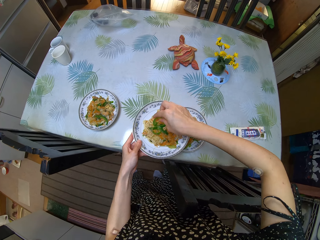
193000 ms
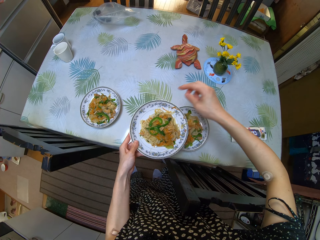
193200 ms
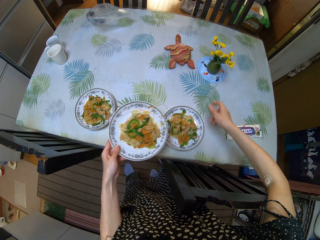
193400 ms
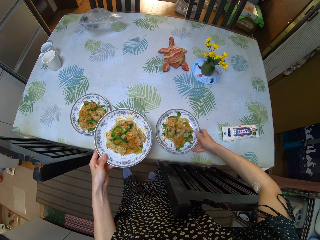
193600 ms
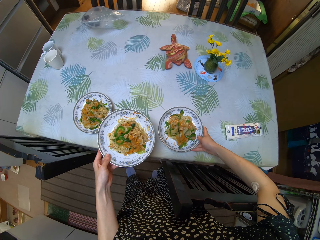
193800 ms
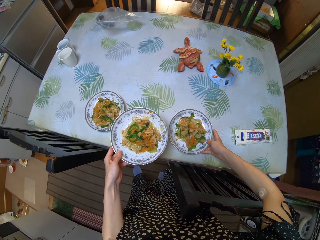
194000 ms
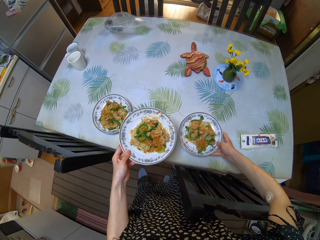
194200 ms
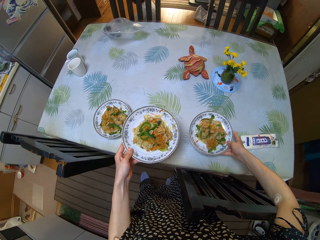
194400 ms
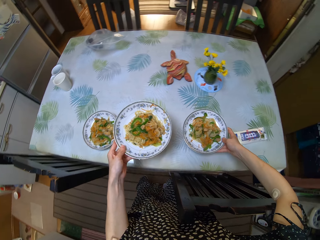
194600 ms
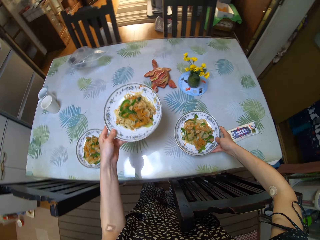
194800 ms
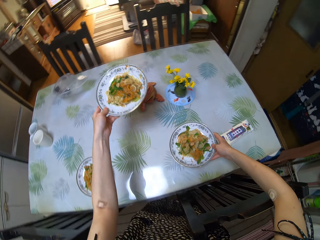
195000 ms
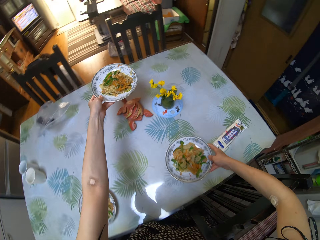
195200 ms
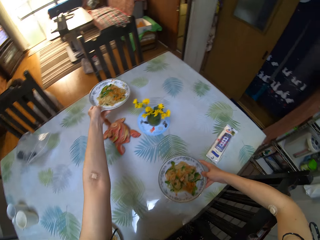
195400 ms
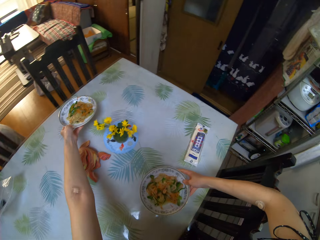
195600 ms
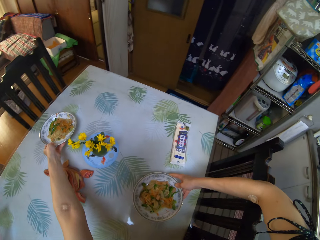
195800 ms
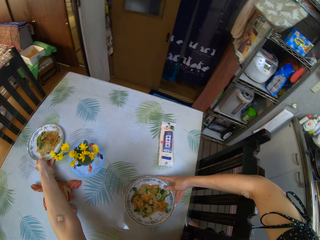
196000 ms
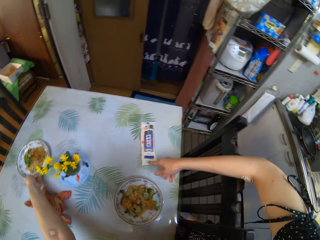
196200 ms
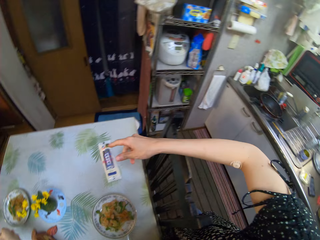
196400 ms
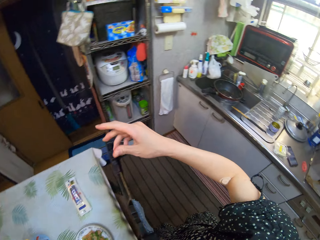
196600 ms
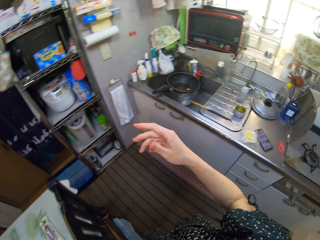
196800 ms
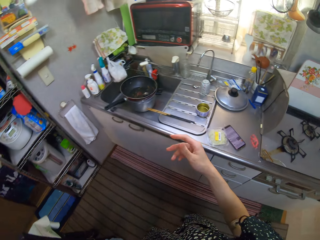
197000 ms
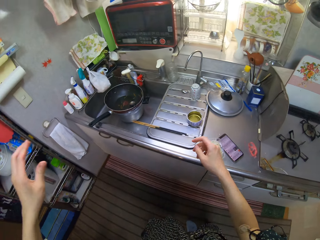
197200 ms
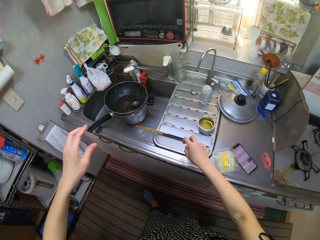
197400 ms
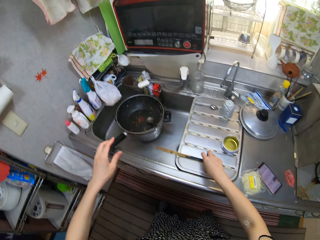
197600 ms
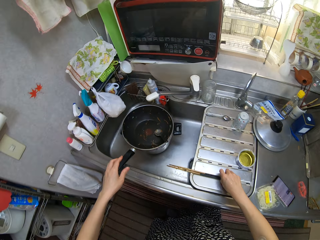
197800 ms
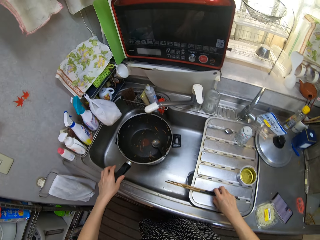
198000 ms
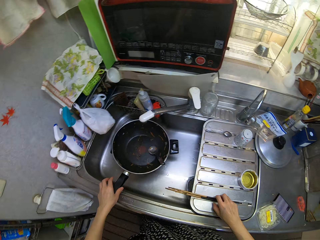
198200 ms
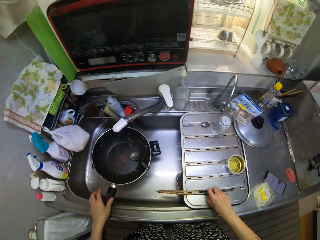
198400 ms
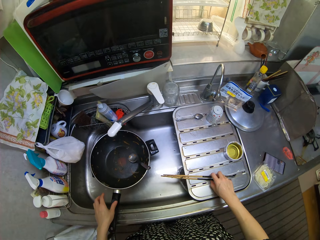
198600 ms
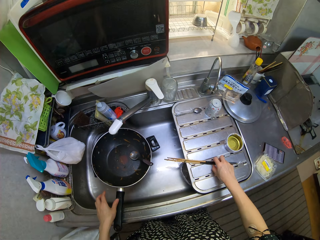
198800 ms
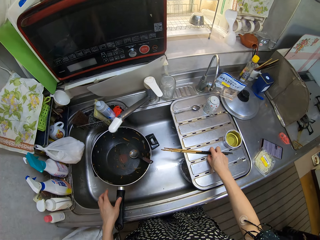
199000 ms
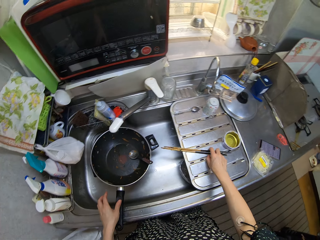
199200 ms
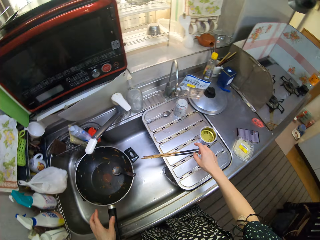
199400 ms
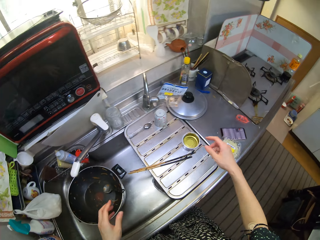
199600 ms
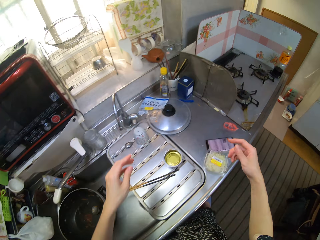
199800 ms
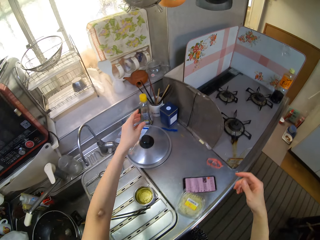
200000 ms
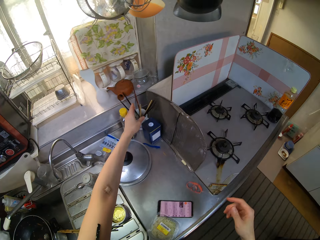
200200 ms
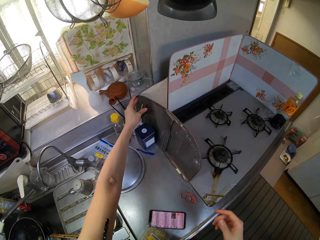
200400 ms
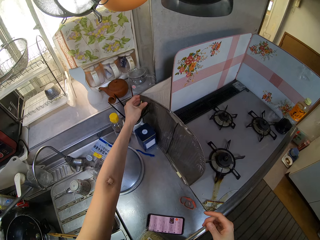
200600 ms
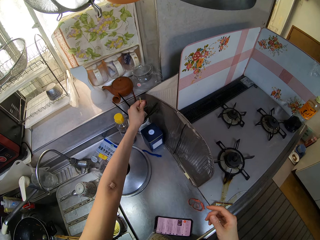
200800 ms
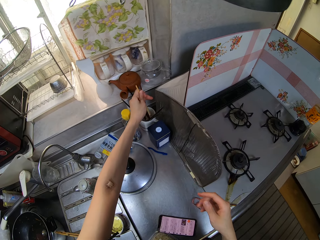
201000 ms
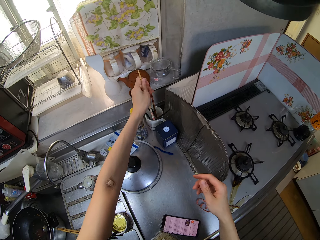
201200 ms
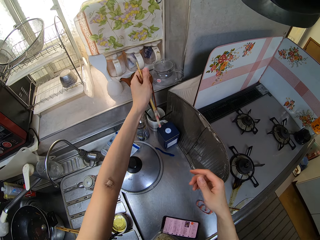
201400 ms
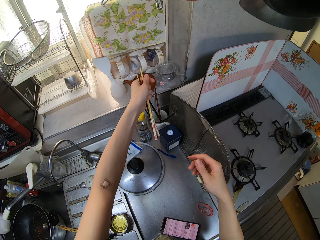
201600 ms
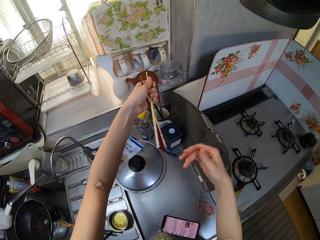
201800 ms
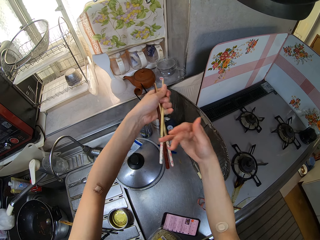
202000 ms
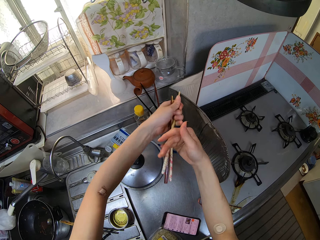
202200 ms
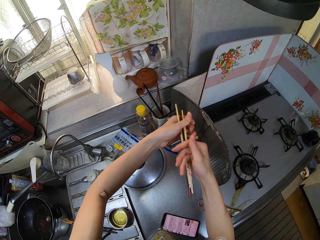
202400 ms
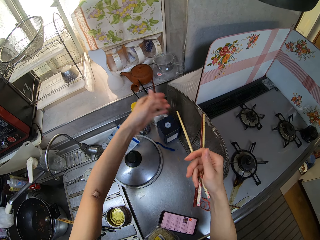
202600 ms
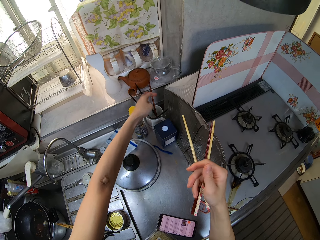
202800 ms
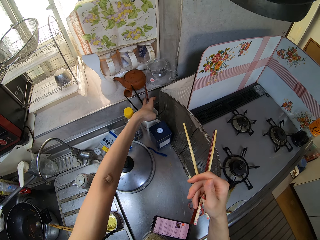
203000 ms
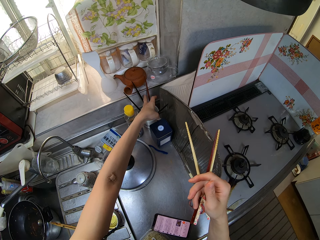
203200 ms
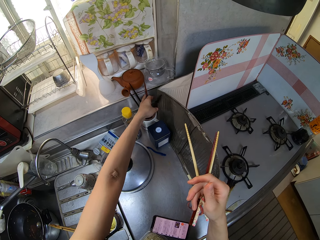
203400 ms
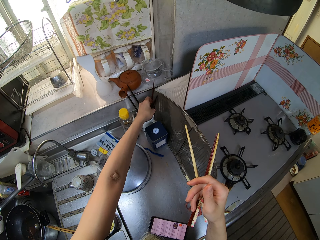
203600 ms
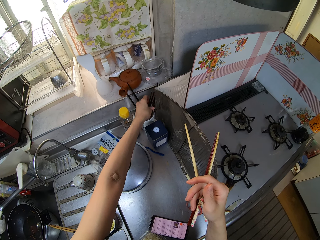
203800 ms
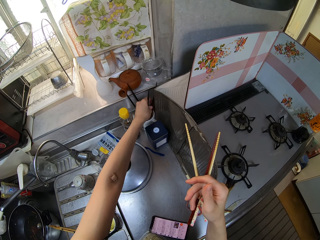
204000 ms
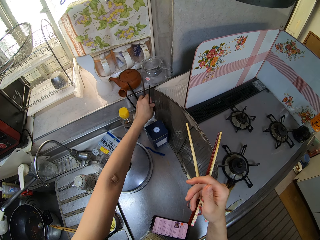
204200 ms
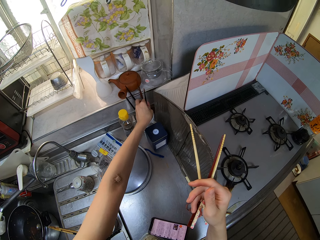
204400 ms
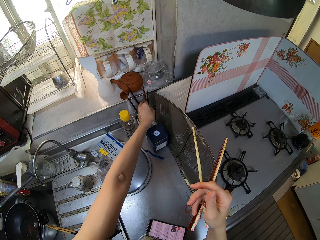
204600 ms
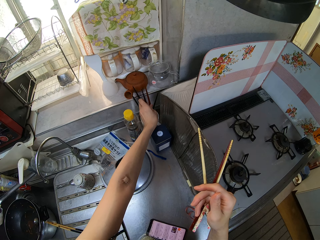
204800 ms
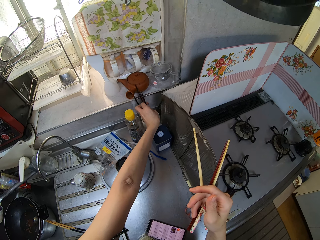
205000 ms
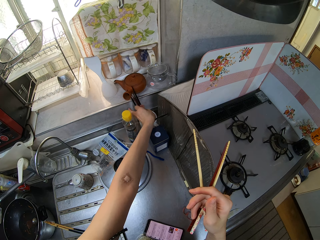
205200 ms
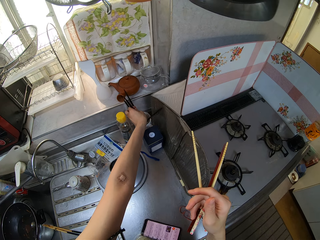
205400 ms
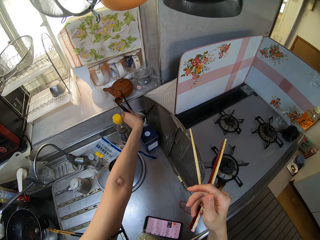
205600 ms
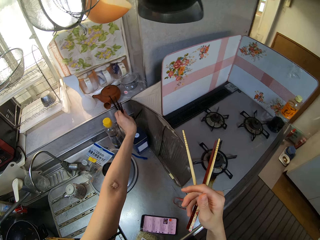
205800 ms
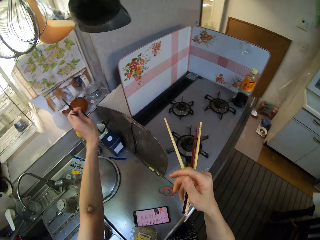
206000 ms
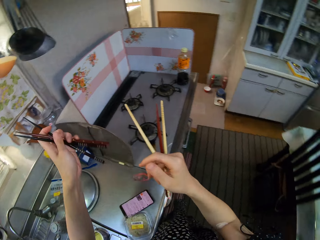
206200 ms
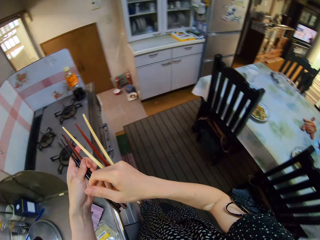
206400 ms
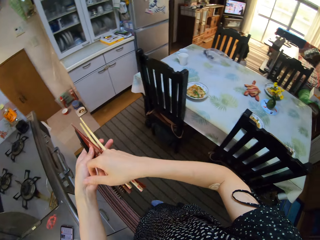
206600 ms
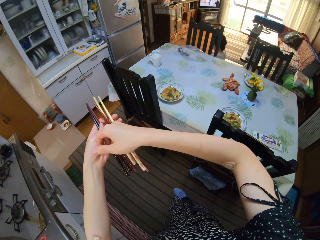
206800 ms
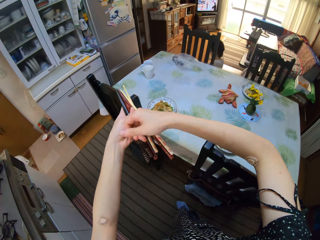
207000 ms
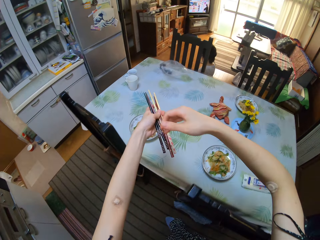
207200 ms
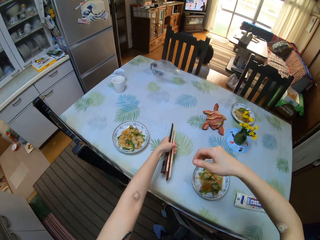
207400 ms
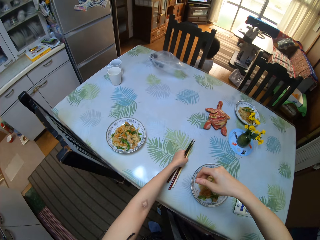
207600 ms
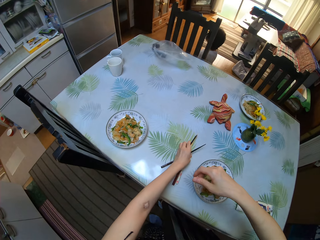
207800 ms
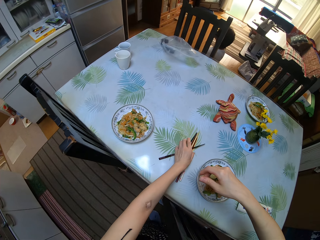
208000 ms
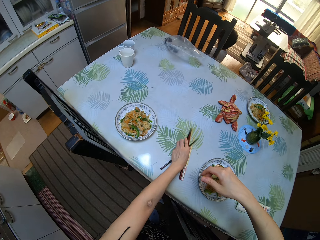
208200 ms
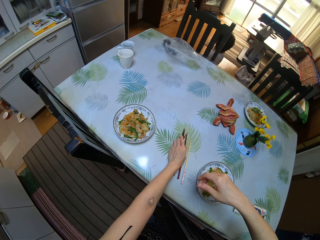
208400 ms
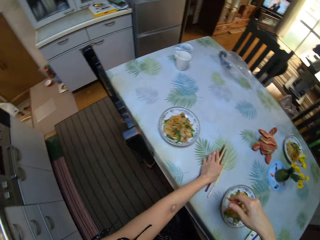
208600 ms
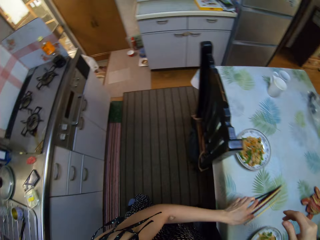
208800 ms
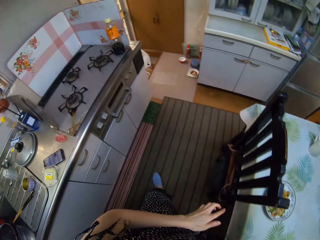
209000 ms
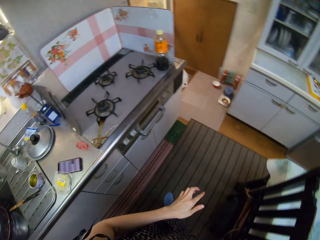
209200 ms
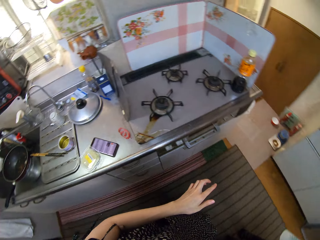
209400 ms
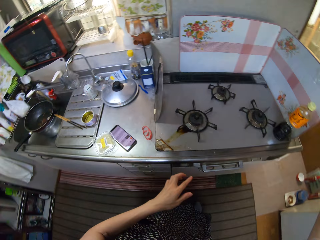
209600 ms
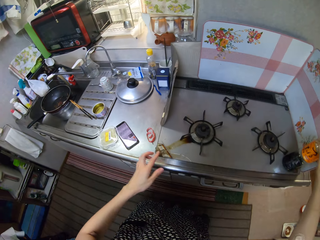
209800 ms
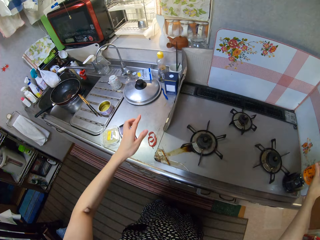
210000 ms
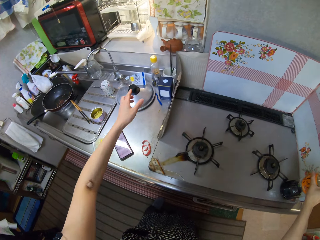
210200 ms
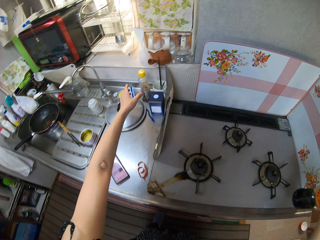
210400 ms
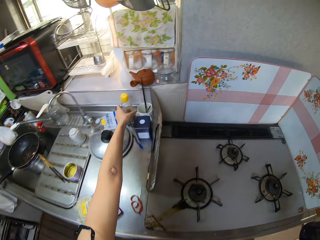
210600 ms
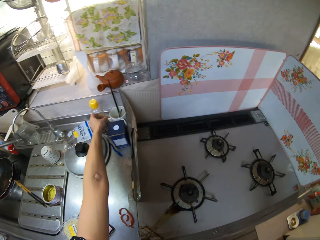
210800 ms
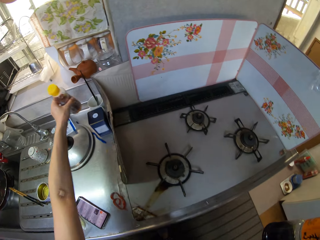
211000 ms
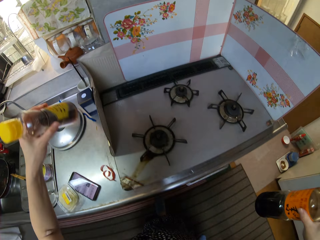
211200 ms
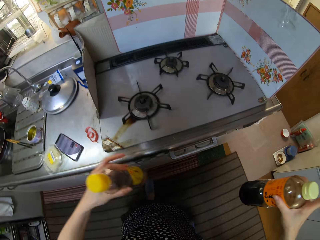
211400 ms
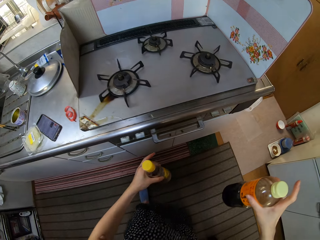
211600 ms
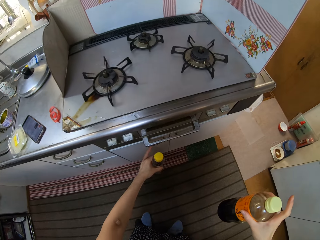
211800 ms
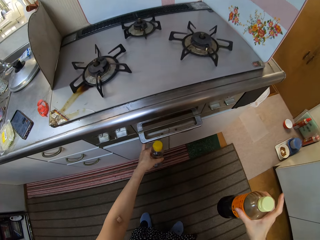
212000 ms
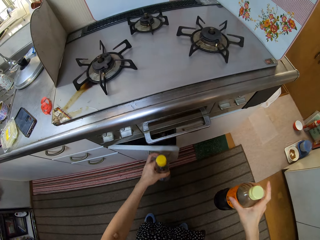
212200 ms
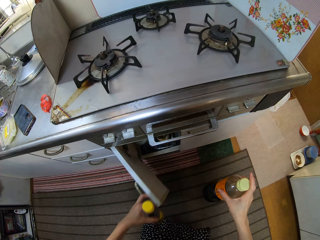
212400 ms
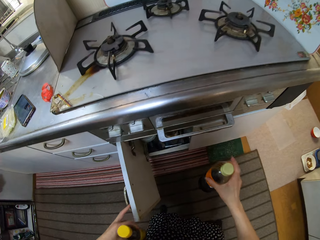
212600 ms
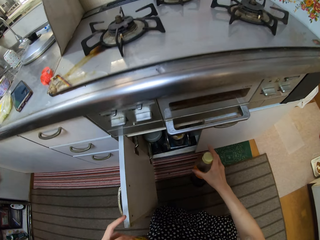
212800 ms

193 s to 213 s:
The camera wearer puts the vegetable in his right hand inside the plate with noodles on his left hand with fingers. He adjusts the plate with noodles on the table with his right hand. He places the plate in his left hand on the table. He adjusts the chopsticks on the sink with his right hand. He picks chopsticks from a cup on the table with his left hand and passes the chopsticks from his left hand to his right hand. He picks chopsticks from the cup on the table with his left hand. He passes the chopsticks in his right hand to his left hand. He drops the chopsticks on the table with his left hand. He picks a container of oil from the table with his right hand. He picks the container of oil from the table with his left hand. He opens a cabinet with his left hand.
